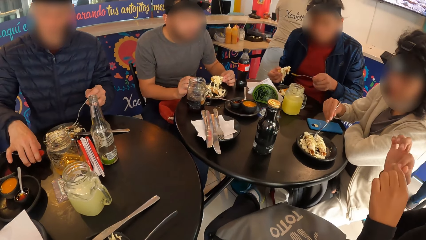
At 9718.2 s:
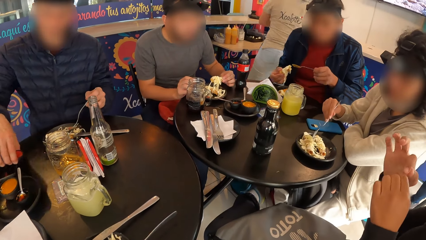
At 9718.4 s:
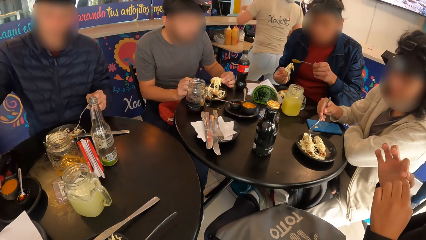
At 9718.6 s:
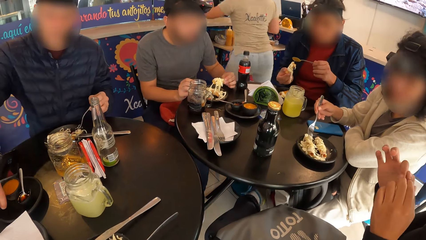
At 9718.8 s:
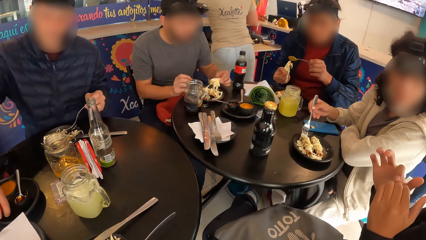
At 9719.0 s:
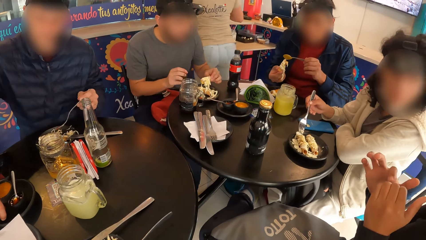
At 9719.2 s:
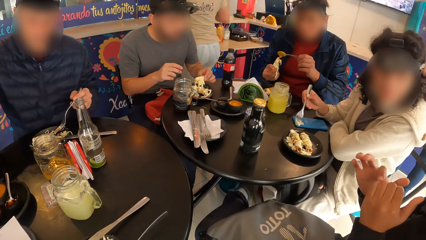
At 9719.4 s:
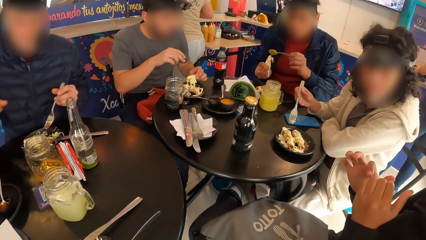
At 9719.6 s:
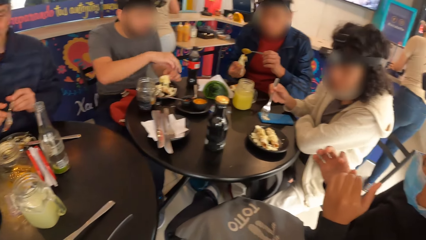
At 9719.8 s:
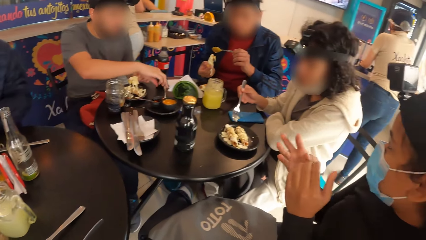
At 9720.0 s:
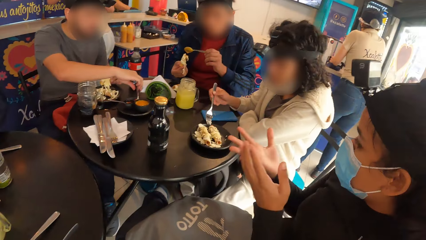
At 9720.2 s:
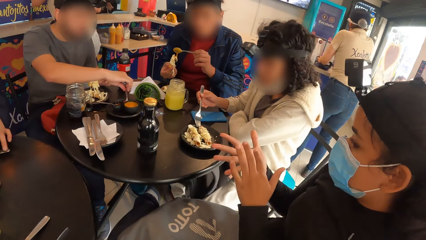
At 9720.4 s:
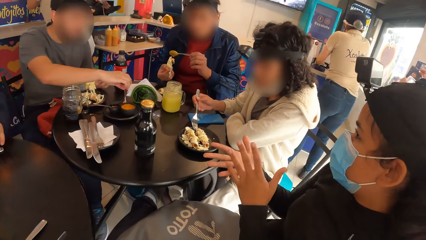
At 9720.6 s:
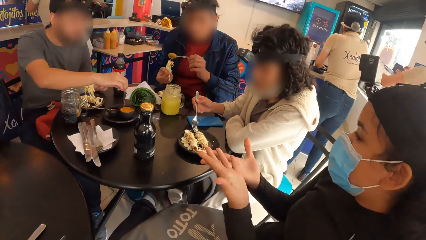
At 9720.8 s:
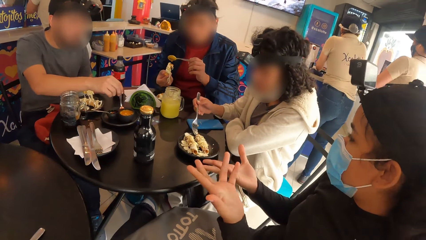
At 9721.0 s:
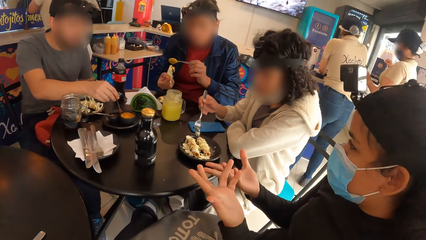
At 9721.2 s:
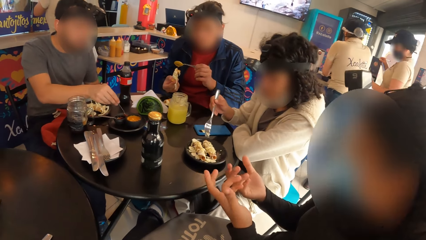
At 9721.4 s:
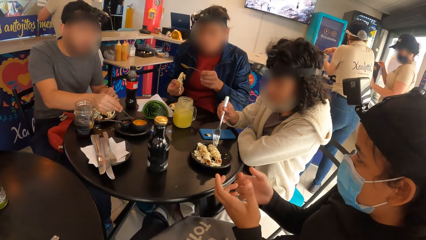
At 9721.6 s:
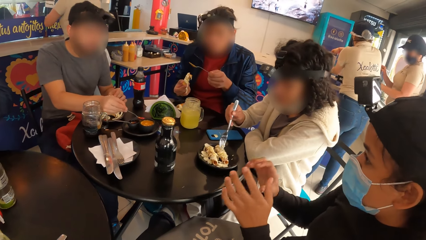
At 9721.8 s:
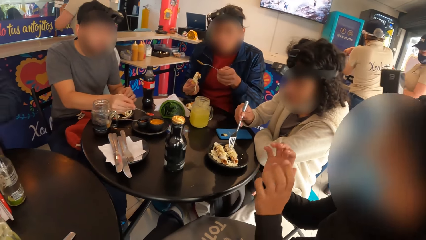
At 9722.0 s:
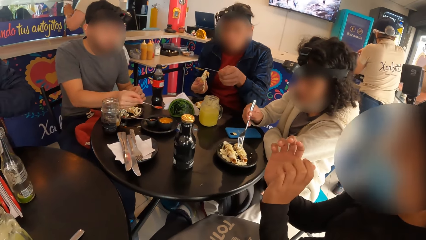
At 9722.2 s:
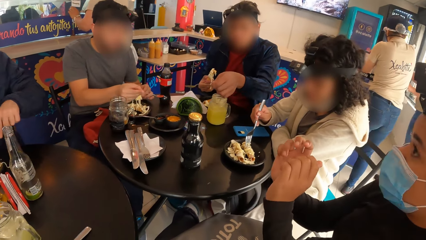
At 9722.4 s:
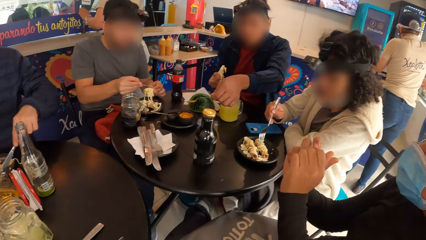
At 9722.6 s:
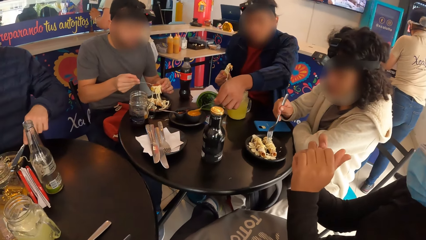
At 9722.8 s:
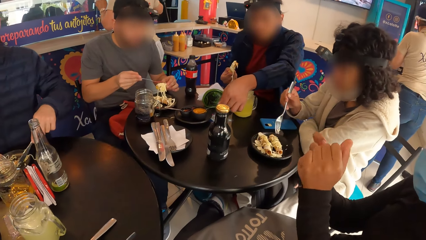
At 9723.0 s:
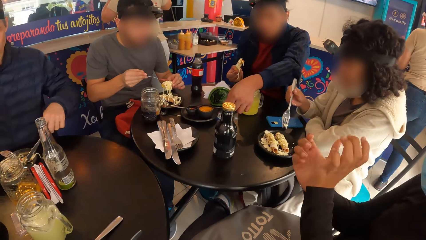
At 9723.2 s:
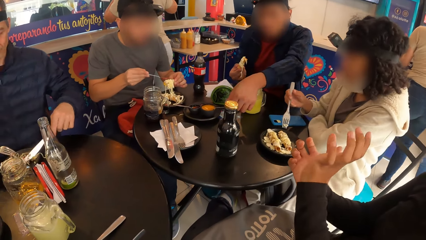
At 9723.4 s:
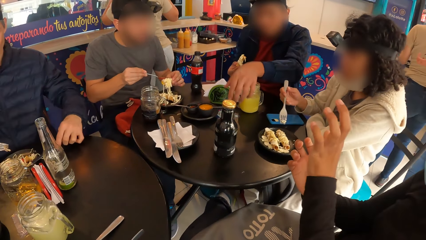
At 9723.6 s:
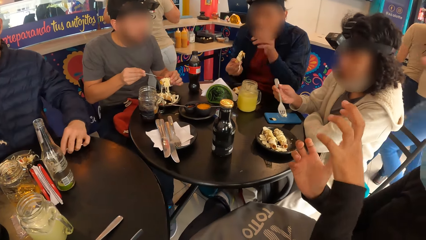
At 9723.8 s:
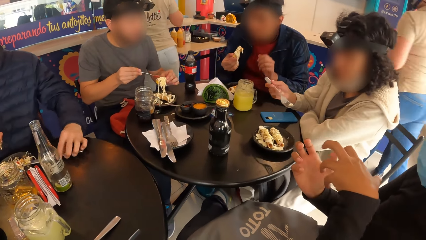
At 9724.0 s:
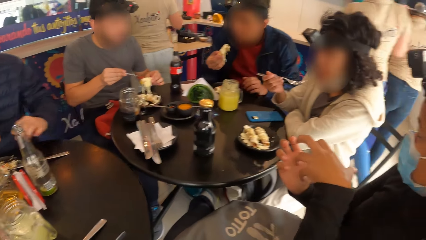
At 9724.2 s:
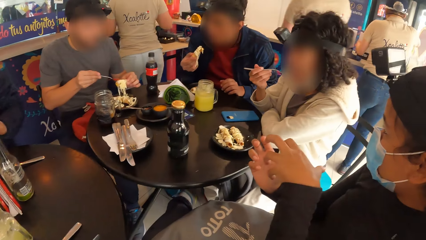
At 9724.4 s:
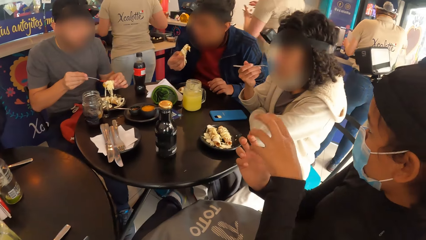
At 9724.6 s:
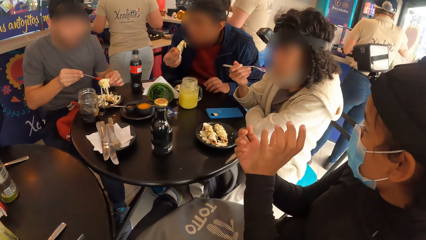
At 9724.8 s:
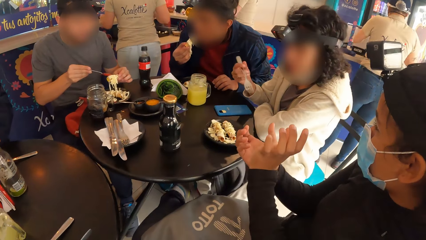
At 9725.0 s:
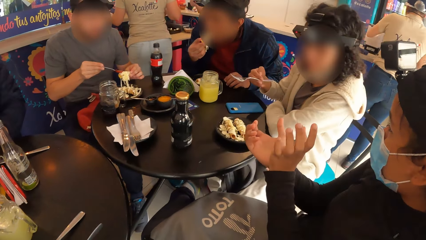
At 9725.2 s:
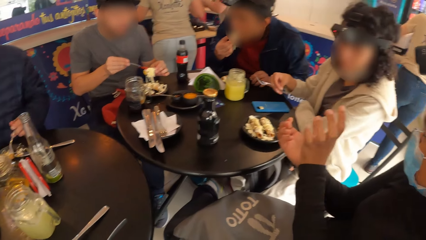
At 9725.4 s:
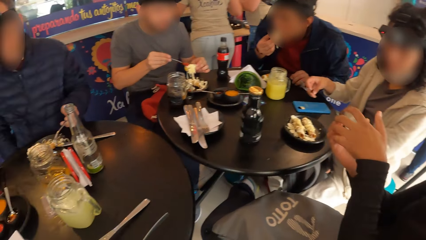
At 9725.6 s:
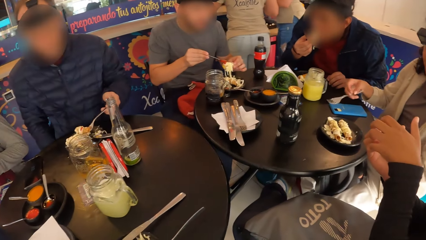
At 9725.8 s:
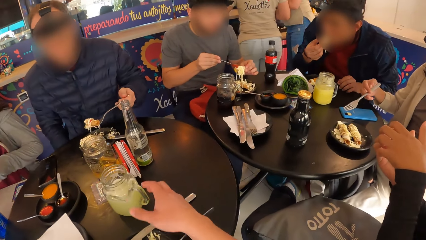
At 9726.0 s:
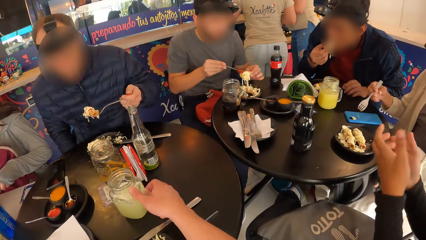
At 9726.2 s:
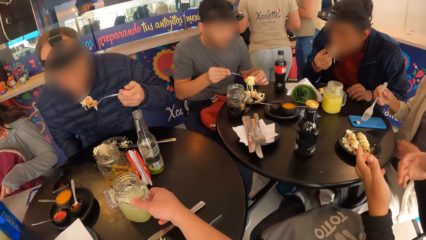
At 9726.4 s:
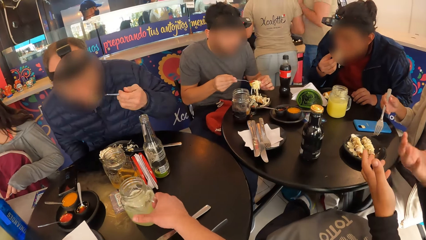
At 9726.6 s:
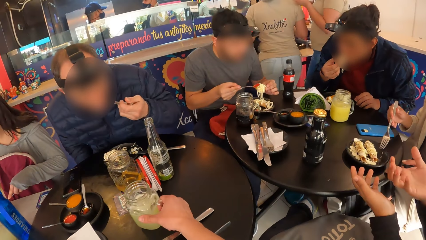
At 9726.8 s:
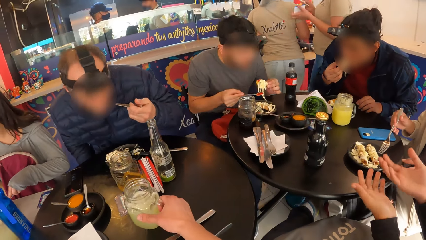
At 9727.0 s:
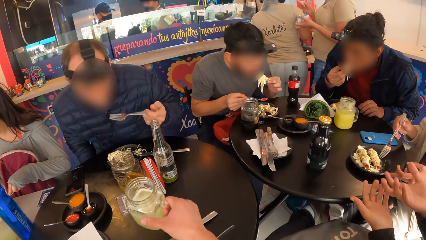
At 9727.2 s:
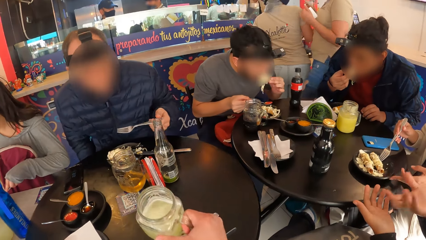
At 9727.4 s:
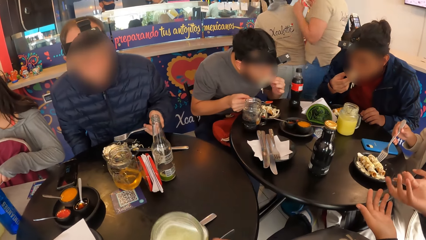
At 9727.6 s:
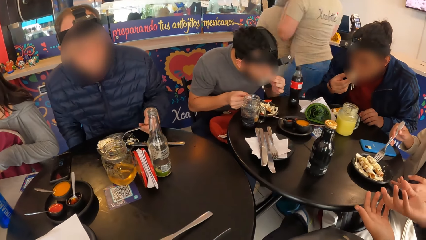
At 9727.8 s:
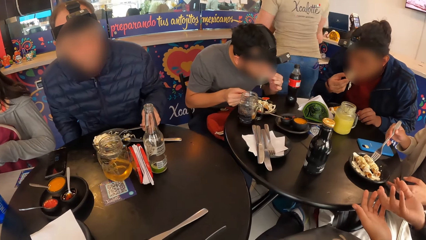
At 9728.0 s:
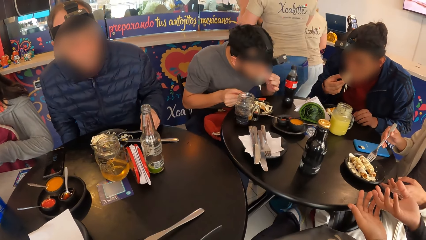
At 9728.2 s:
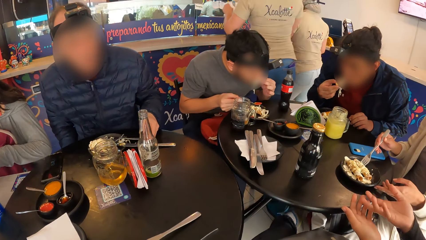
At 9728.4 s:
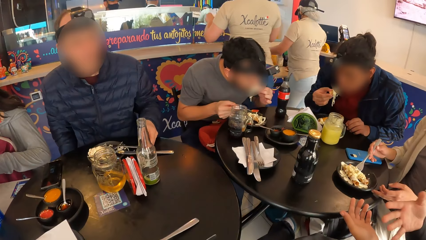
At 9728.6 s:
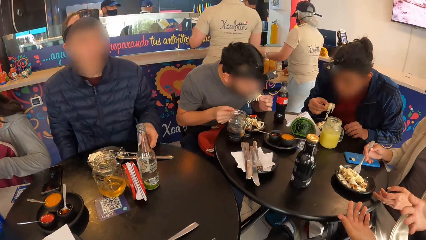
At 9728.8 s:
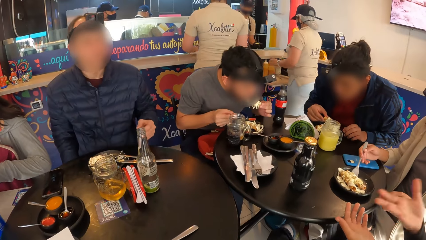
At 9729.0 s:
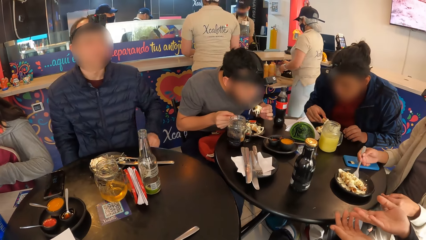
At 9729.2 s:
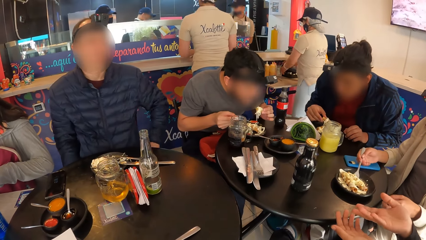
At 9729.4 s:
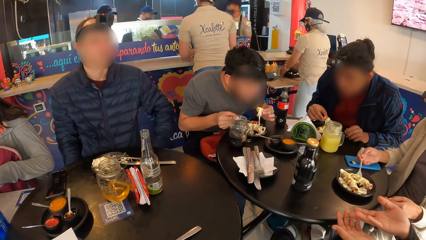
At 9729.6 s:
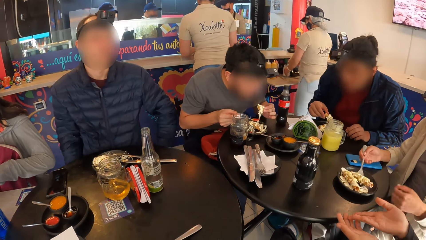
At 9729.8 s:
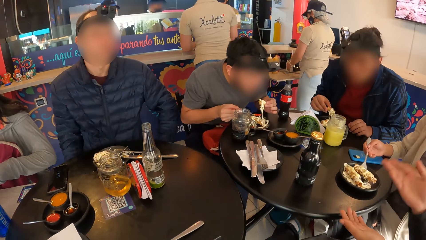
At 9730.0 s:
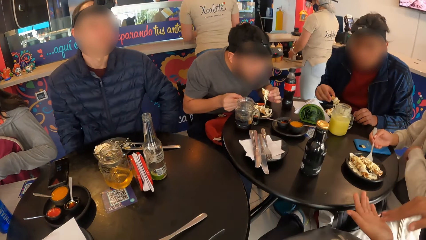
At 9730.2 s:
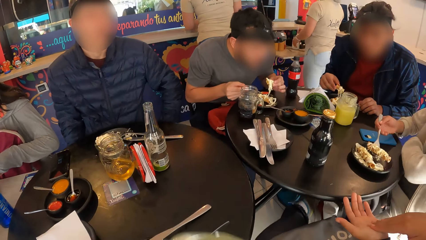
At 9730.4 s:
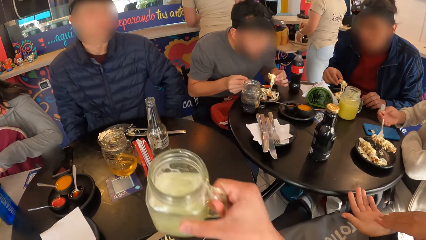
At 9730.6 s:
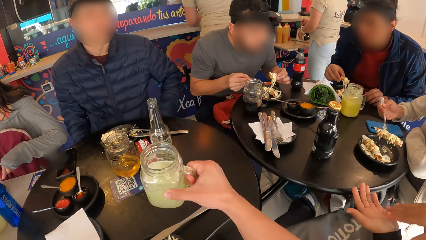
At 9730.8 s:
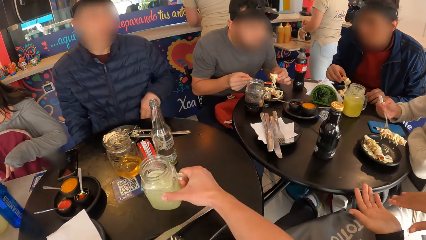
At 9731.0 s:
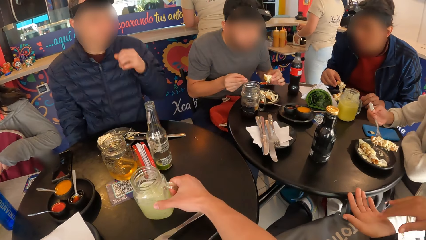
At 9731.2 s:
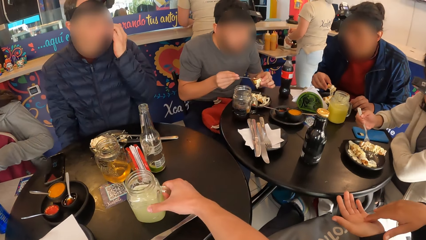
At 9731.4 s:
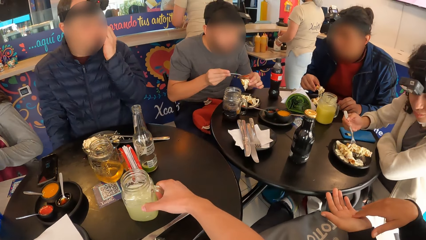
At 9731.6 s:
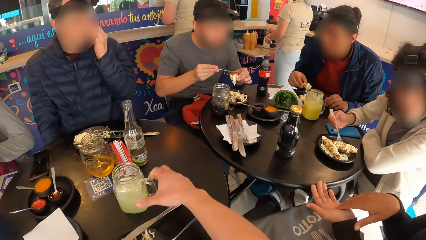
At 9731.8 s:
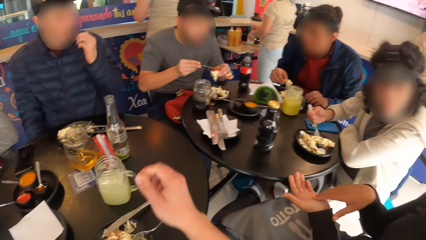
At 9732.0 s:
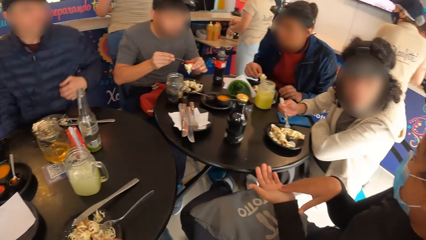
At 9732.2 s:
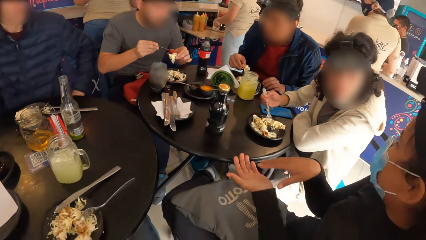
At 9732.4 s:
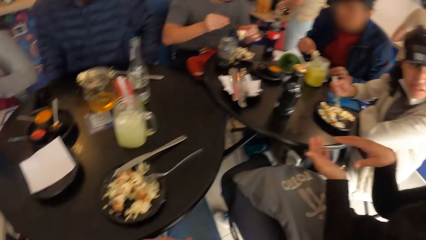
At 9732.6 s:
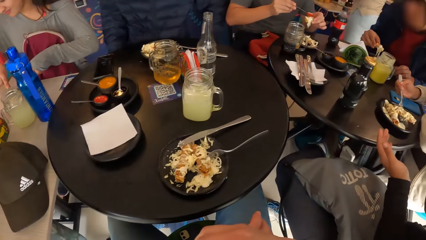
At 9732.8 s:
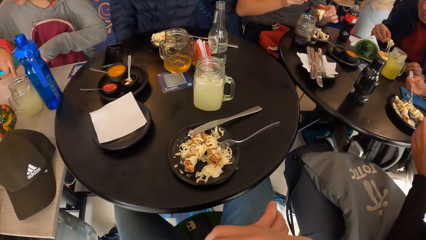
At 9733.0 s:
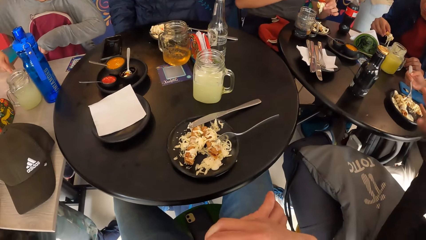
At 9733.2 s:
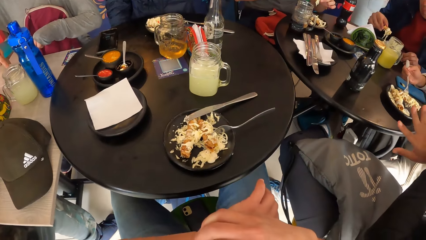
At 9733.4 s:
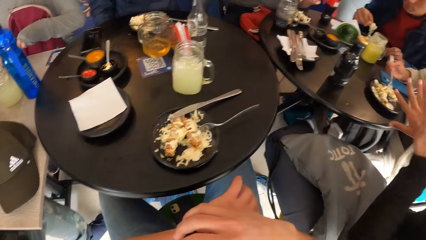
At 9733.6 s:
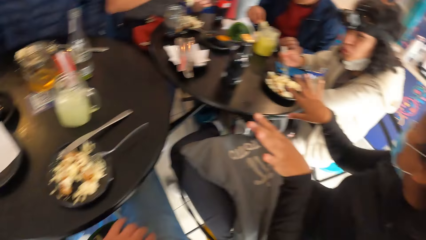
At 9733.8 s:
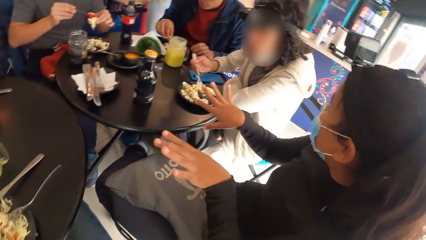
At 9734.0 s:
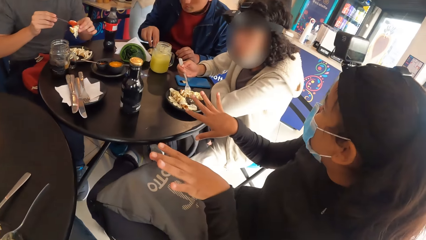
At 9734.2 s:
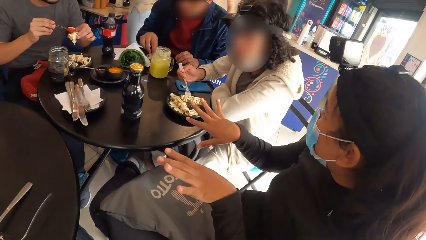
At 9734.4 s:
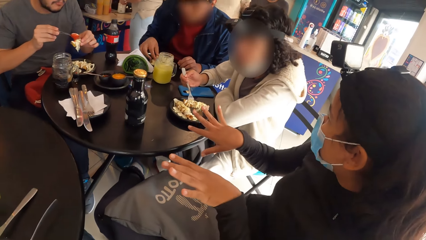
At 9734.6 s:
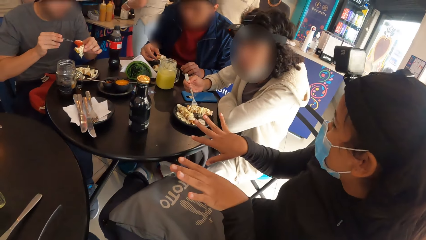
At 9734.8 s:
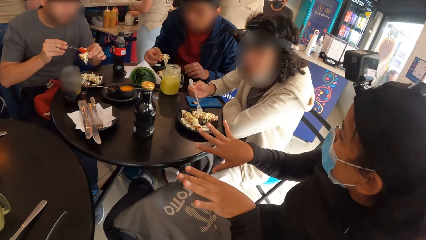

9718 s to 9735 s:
A man pours some sauce on the pastry in his right hand from the spoon in his left hand. Another man drops the bowl in the plate on the table with his right hand. Another man picks a spoon from a bowl in the plate on the table with his right hand. The second man picks the knife from the table with his left hand. The third man takes some sauce from the bowl on the table with the spoon in his right hand. The first man drops the spoon in the bowl on the table with his left hand. The third man pours some sauce on the pastry in his left hand from the spoon in his right hand. The second man drops the knife on the table with his left hand. The first man eats the pastry in his right hand. The second man eats some pastry with the fork in his left hand. The camera wearer picks the cup of juice from the table with his right hand. The third man eats the pastry with his left hand. The second man drops the fork on the plate with his left hand. The camera wearer takes a drink from the cup of juice in his right hand and drops the cup of juice on the table with his right hand. The third man pours some sauce on the pastry in his left hand from the spoon in his right hand. The camera wearer looks around.
